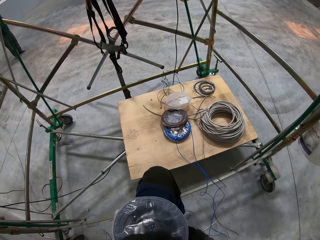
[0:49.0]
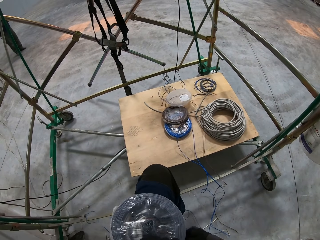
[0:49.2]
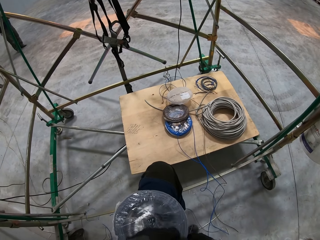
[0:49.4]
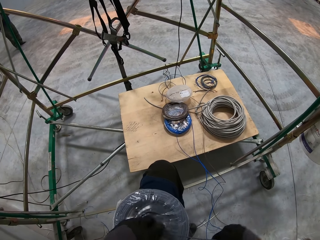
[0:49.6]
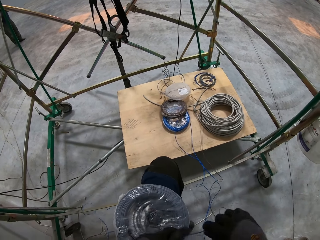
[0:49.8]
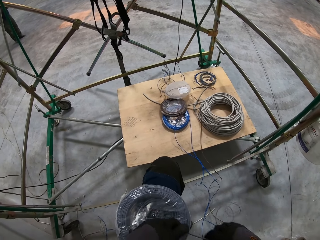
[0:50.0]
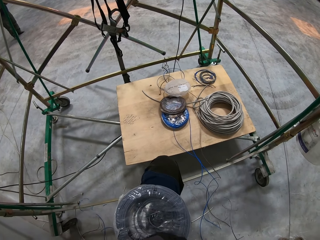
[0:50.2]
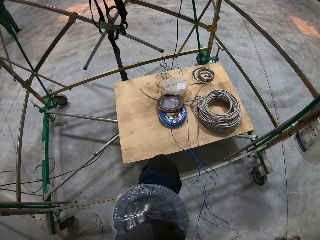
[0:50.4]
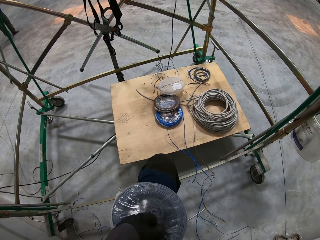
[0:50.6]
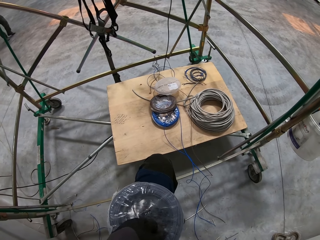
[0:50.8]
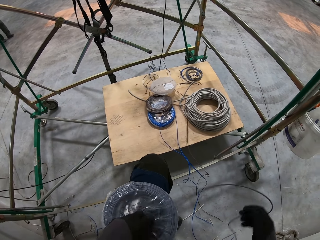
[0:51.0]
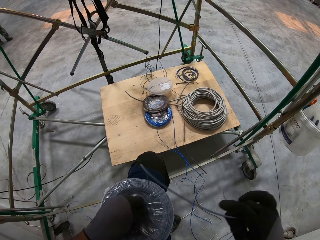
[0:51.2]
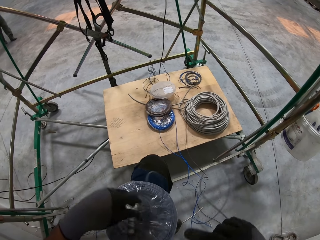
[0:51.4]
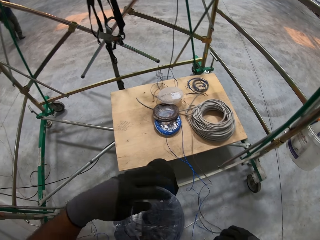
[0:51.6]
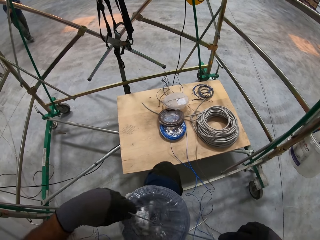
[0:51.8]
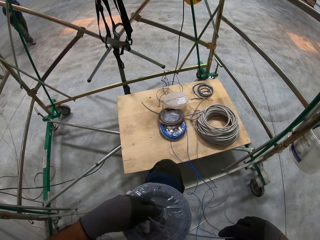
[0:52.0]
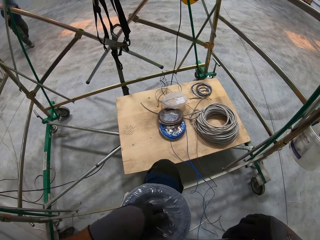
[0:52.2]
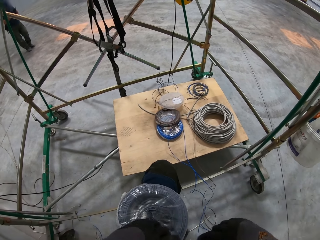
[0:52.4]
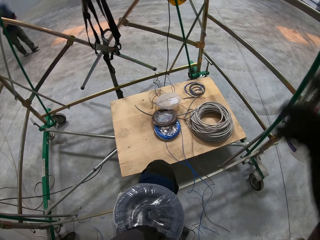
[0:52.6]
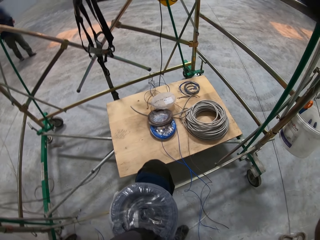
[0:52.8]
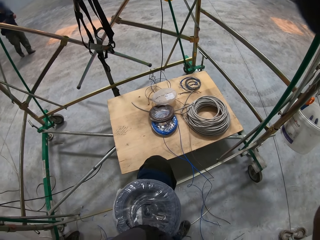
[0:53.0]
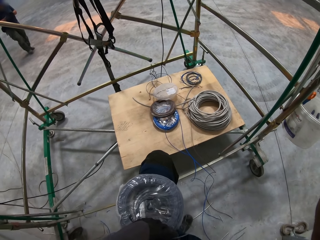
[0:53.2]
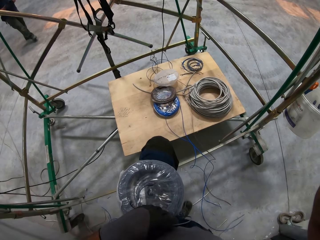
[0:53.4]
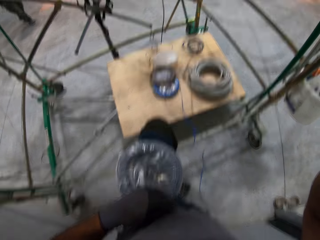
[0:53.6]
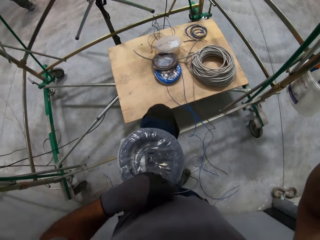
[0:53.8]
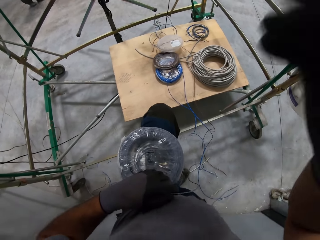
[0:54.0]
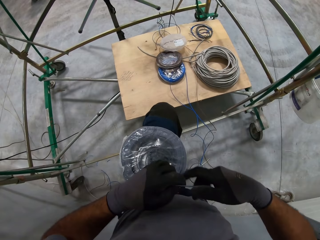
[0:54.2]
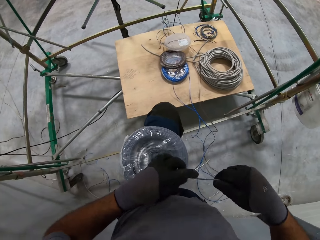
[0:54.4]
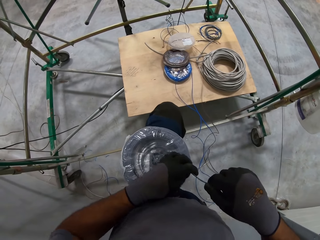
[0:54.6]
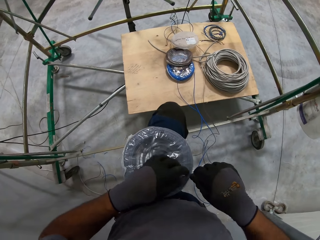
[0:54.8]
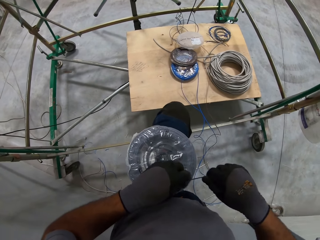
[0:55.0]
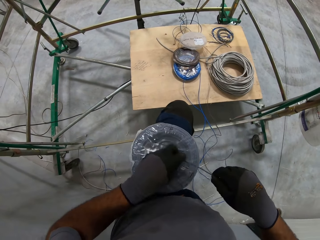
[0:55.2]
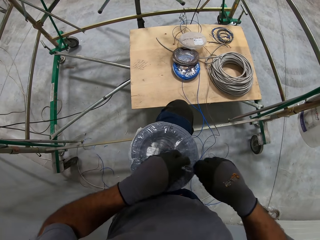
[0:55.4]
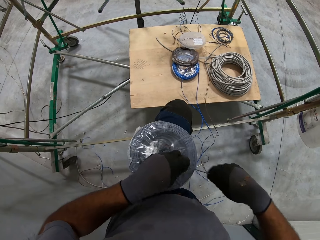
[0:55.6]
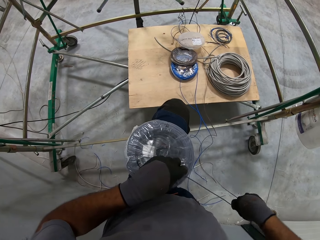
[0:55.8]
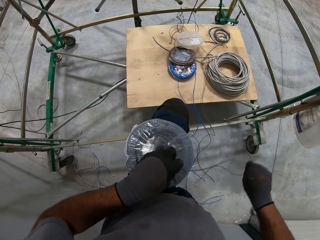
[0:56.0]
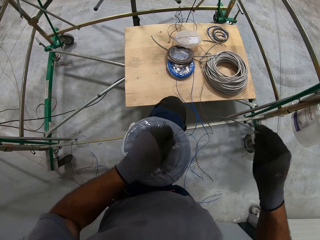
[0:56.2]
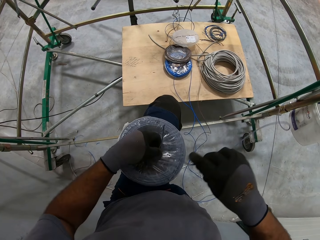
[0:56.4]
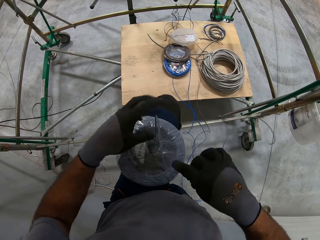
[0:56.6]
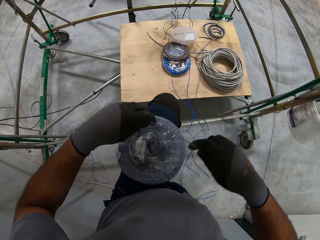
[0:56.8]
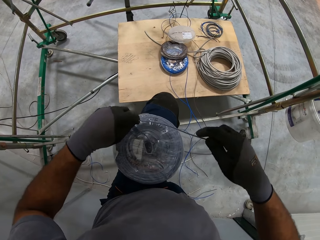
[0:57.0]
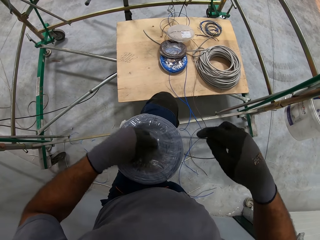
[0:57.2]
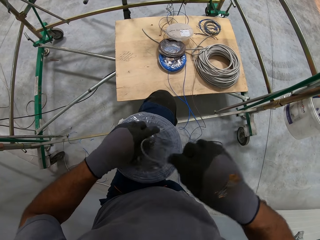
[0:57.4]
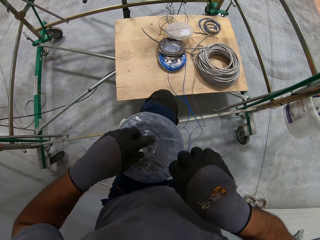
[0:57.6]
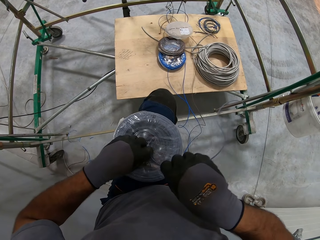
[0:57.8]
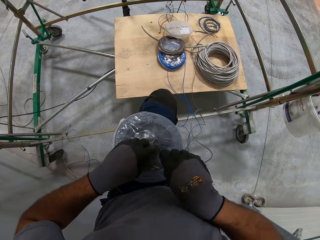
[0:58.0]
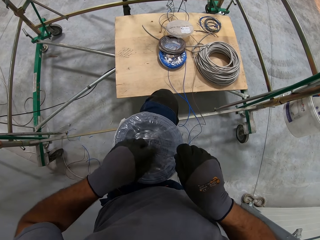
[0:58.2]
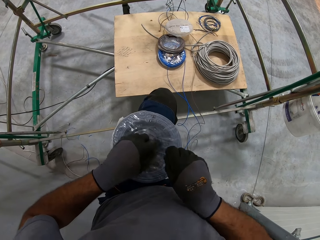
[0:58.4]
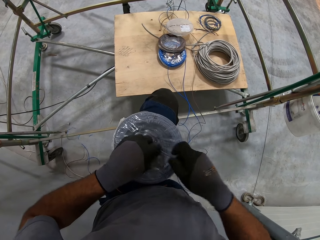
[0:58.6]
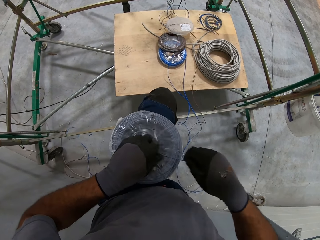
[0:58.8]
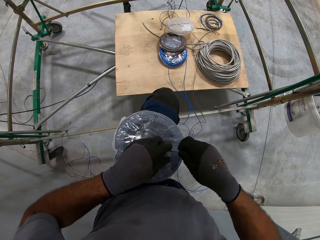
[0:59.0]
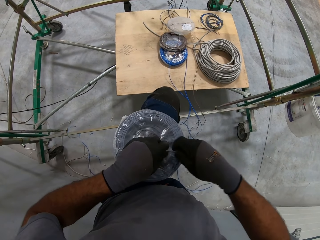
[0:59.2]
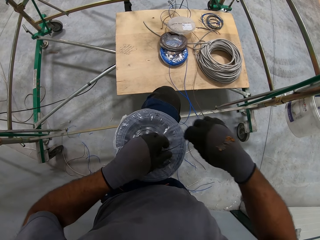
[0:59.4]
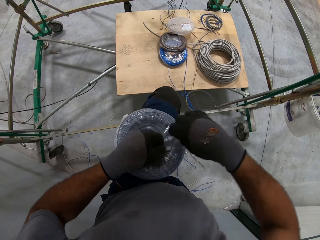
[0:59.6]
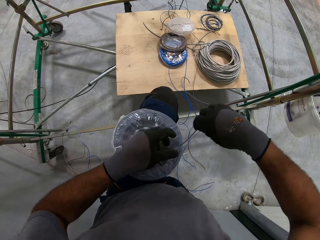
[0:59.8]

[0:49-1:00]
The camera wearer places an electric wire roll on his left leg. He rolls a wire cable on the electric wire roll. He puts the wire into the coil. He lifts his hand in the room. He rolls the wire cable on the electric wire roll.

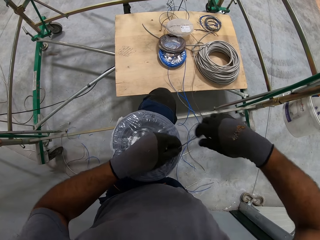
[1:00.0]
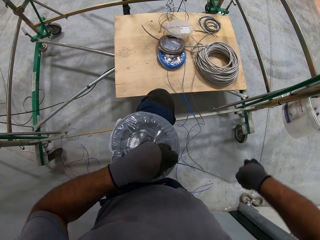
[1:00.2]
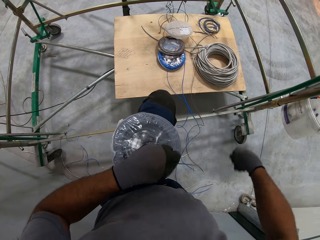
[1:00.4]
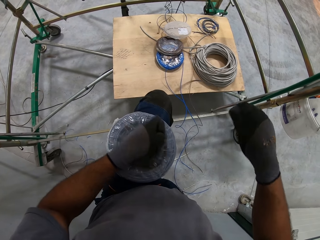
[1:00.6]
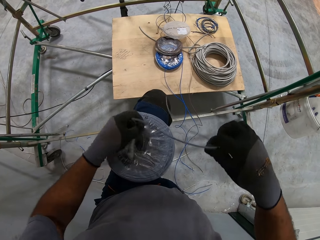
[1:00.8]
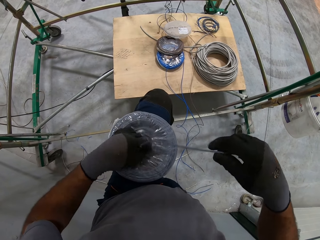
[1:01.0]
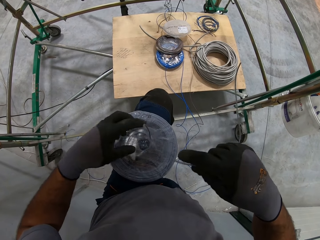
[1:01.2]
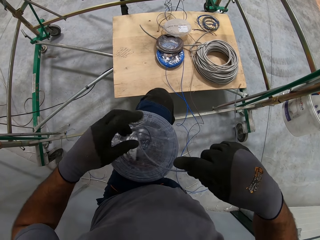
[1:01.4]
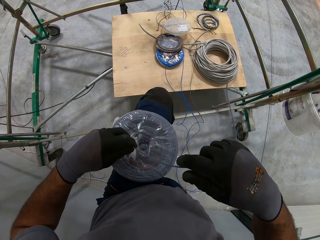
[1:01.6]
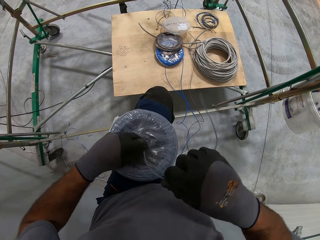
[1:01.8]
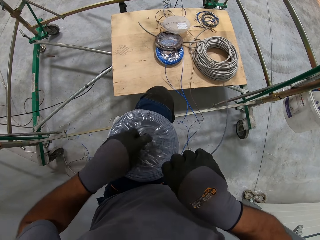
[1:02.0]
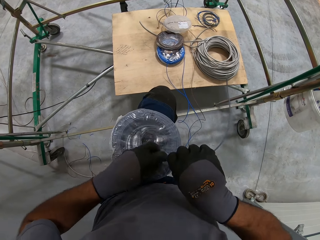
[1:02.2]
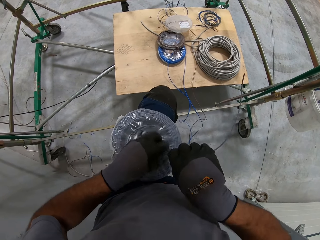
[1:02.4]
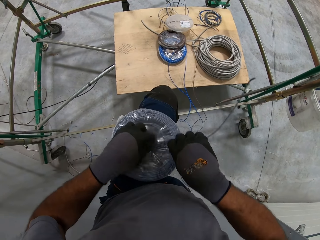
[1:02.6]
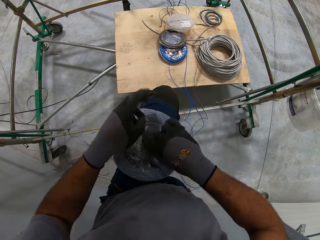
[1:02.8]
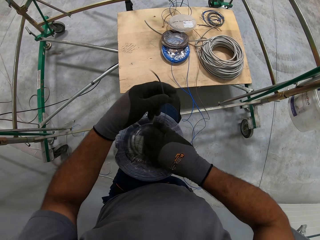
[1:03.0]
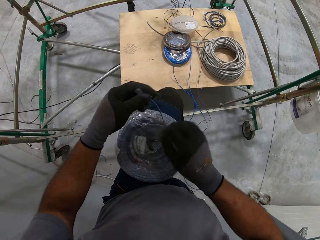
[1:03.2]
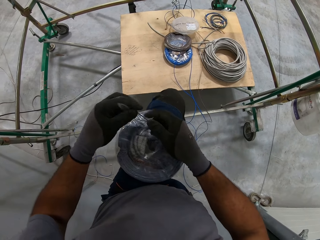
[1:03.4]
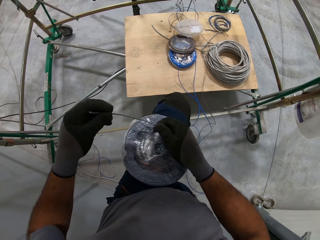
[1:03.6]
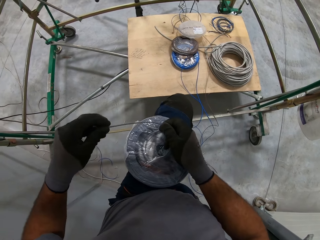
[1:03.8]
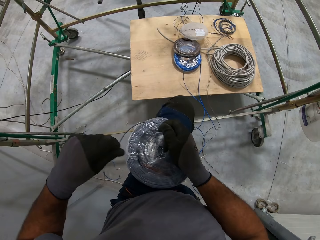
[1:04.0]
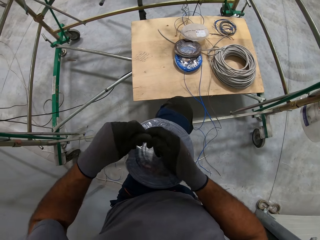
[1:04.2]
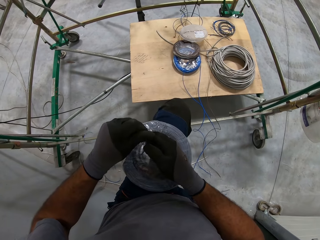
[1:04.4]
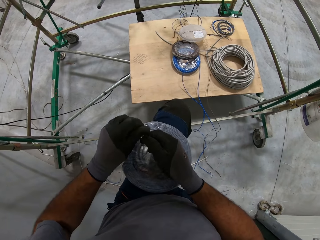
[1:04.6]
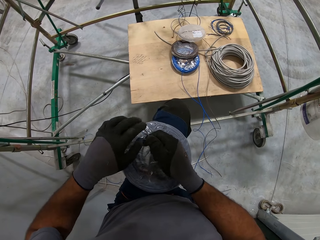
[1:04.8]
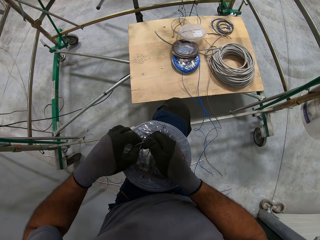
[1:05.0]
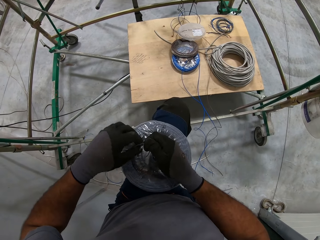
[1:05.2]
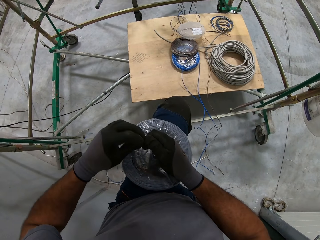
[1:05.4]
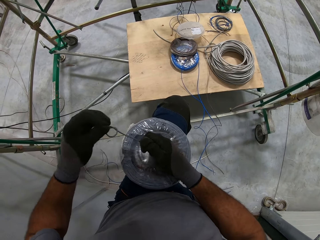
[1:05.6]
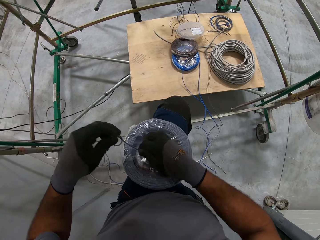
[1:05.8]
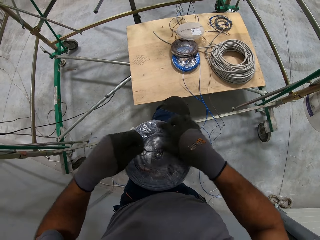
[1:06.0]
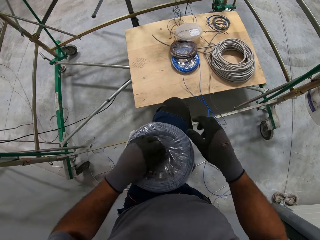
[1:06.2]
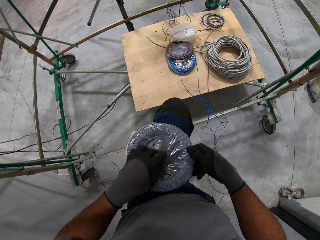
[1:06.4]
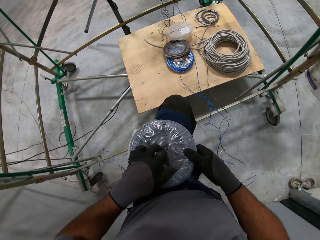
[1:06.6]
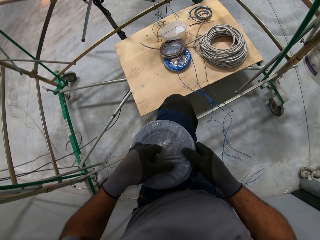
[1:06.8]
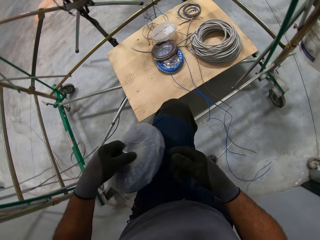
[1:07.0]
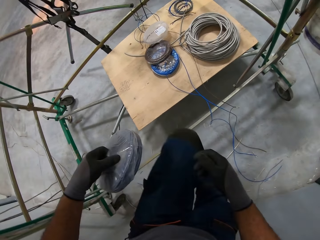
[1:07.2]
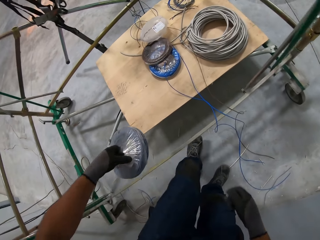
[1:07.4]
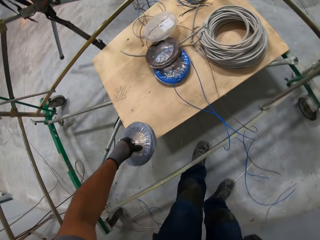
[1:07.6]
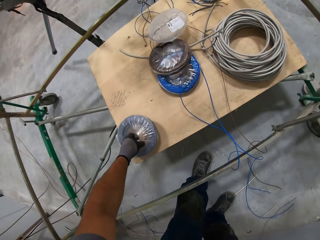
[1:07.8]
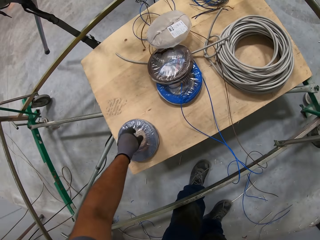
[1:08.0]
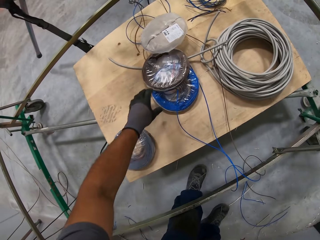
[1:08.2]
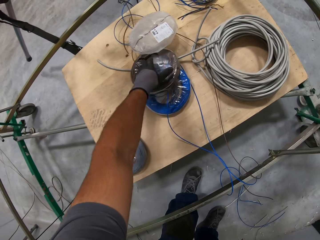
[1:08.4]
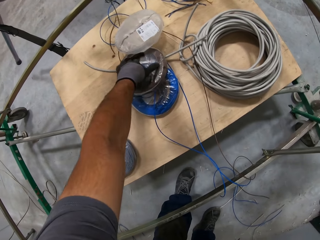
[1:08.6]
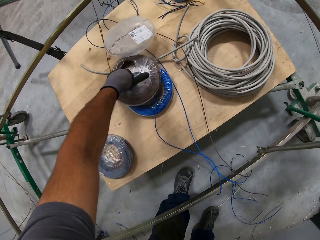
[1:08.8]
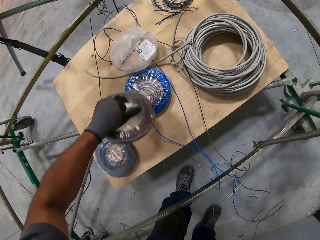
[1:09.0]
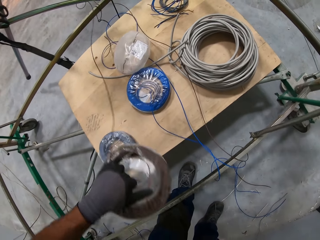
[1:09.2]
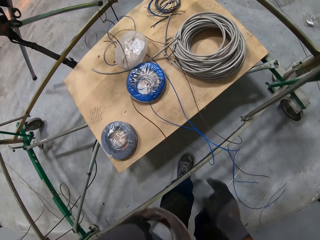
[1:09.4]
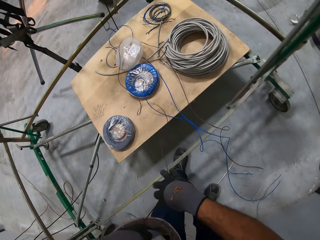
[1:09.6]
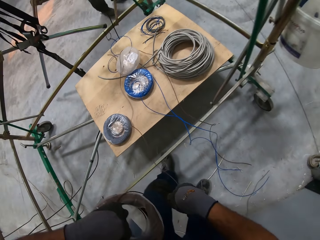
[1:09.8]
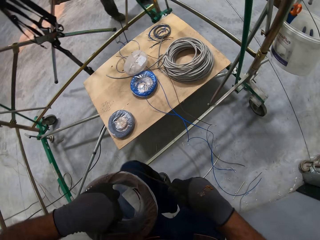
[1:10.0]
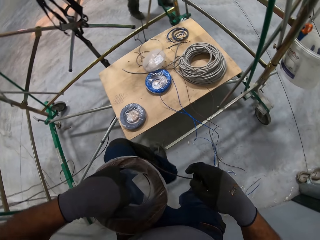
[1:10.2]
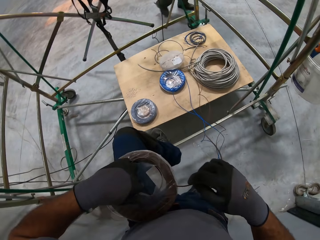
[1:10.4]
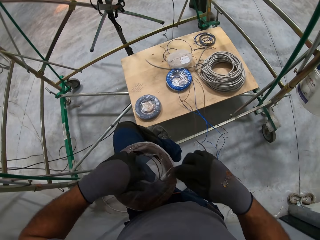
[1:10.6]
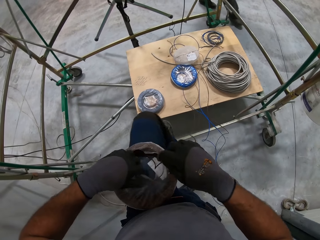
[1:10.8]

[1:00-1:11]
The camera wearer rolls a wire cable on the electric wire roll. He ties a knot on the wire cable. He places the electric wire roll on the board. He picks up another electric wire roll with his left hand. He holds the wire cable with his right hand.
